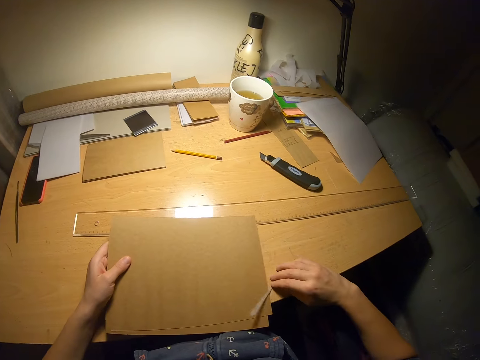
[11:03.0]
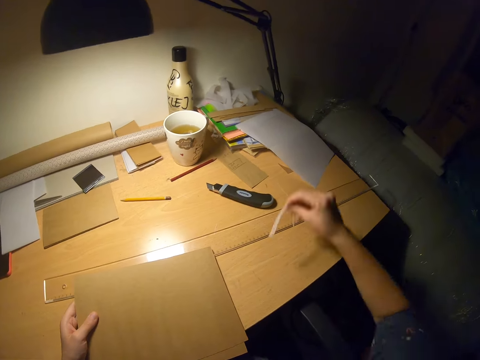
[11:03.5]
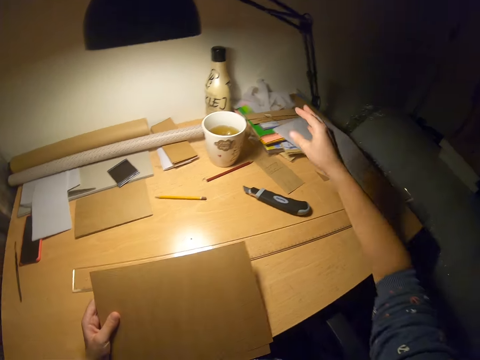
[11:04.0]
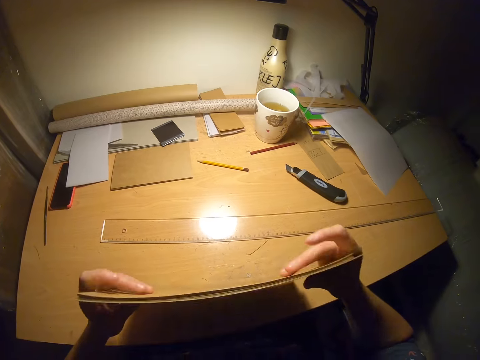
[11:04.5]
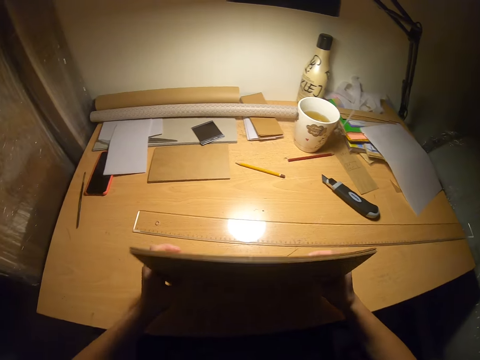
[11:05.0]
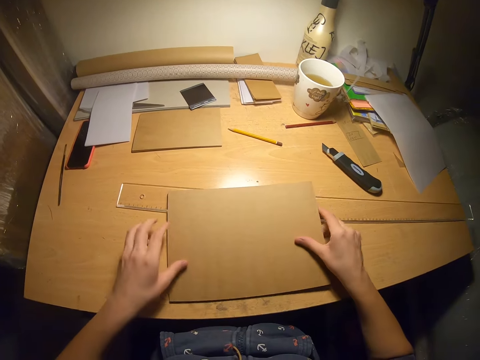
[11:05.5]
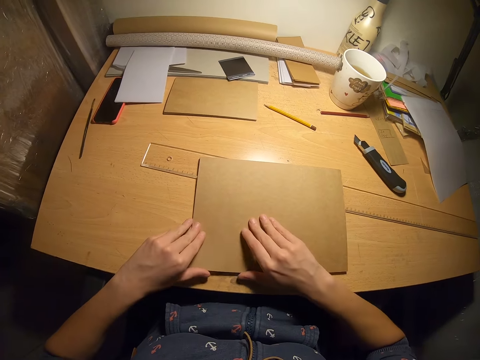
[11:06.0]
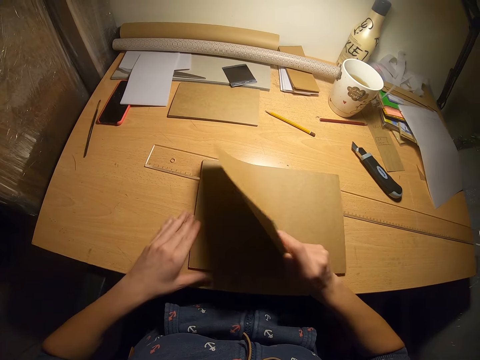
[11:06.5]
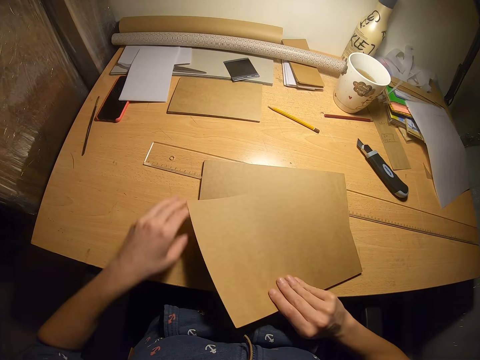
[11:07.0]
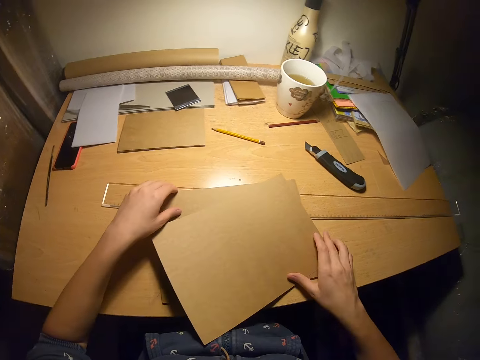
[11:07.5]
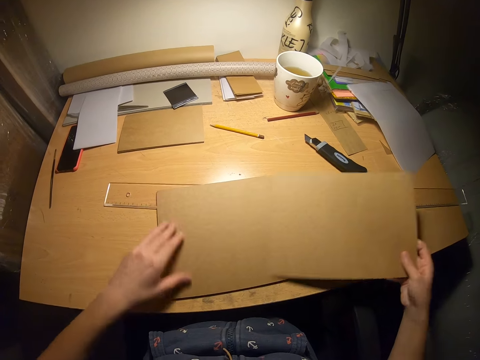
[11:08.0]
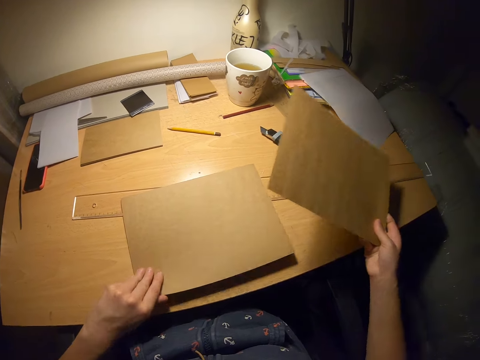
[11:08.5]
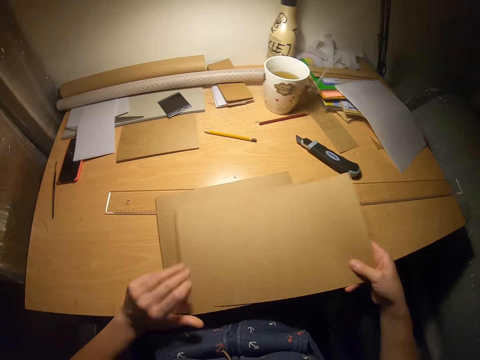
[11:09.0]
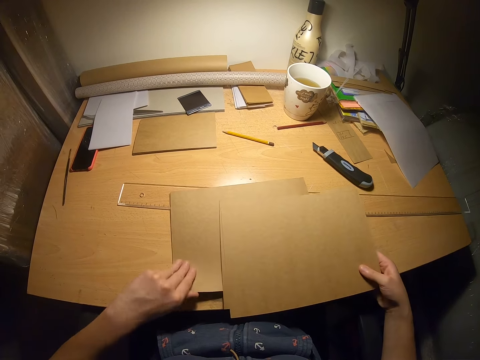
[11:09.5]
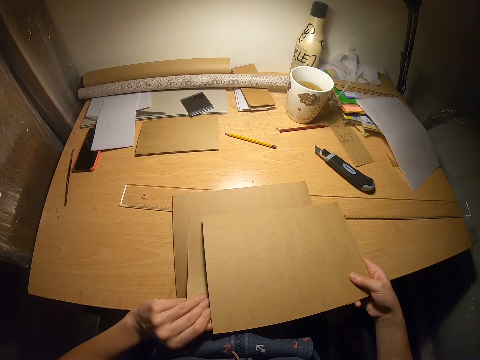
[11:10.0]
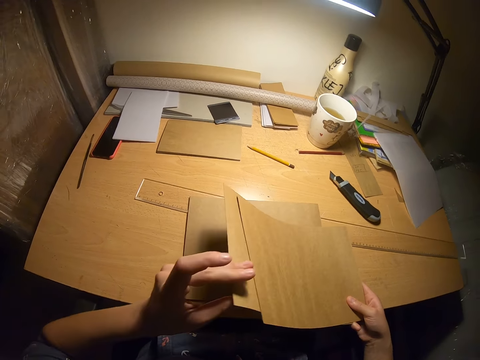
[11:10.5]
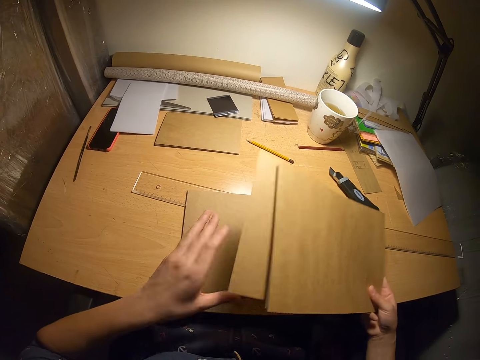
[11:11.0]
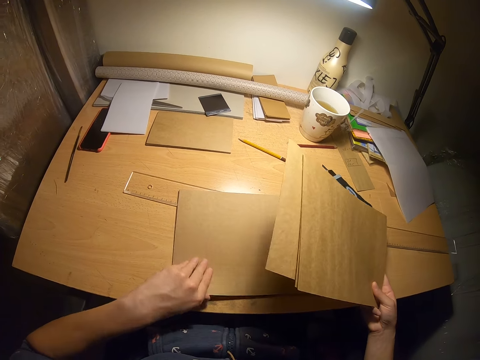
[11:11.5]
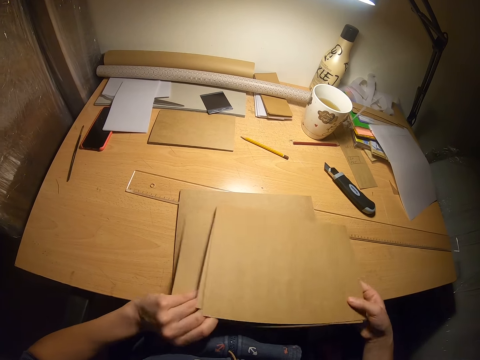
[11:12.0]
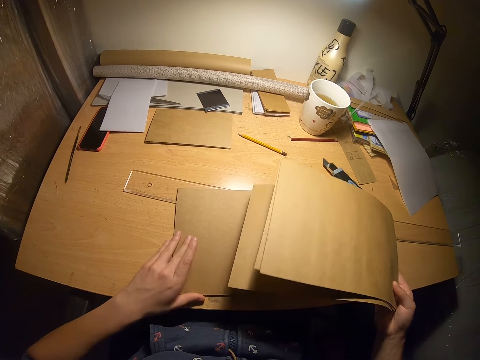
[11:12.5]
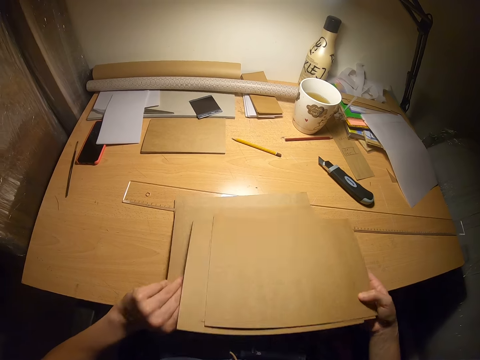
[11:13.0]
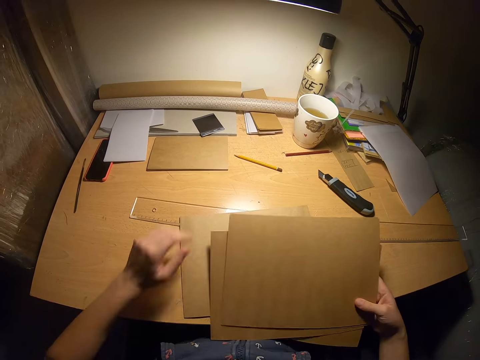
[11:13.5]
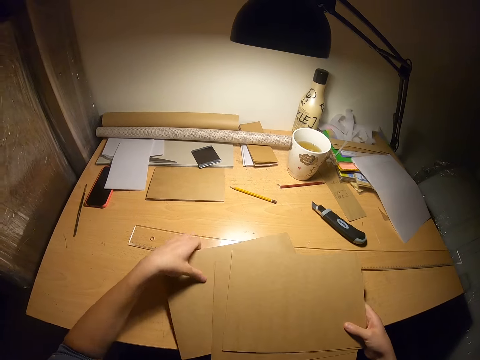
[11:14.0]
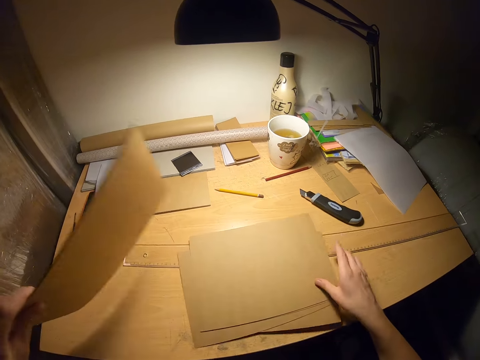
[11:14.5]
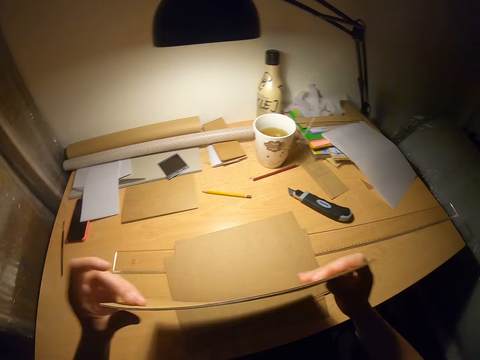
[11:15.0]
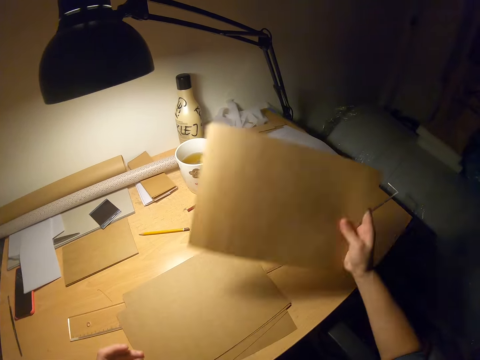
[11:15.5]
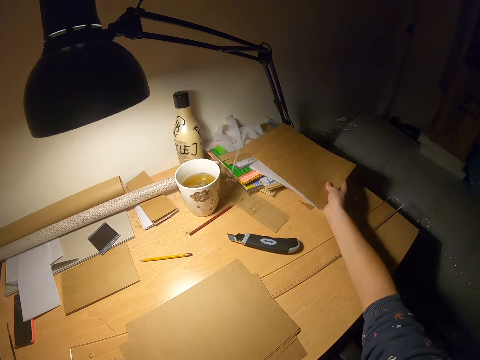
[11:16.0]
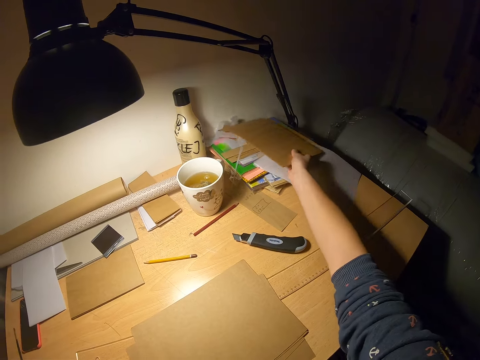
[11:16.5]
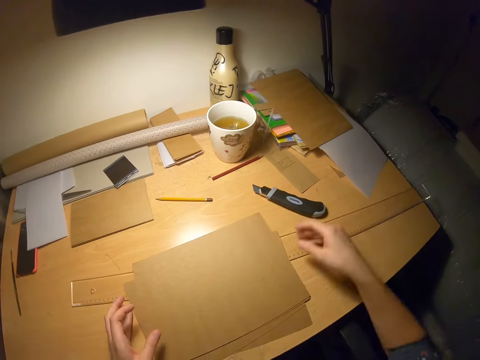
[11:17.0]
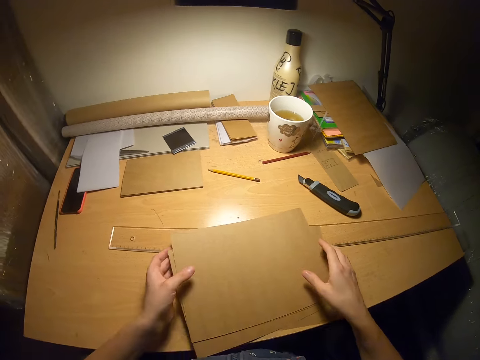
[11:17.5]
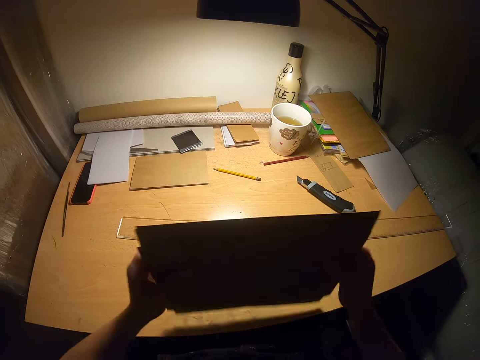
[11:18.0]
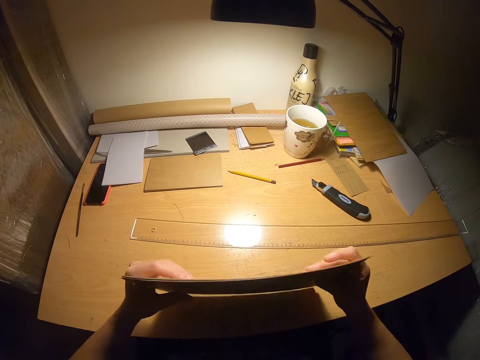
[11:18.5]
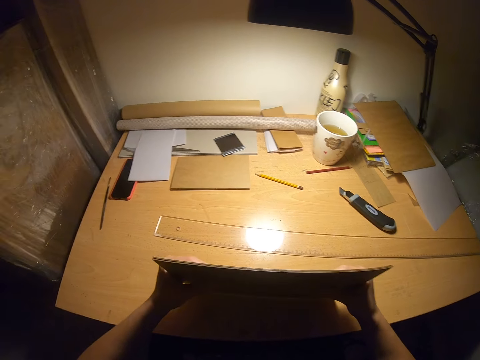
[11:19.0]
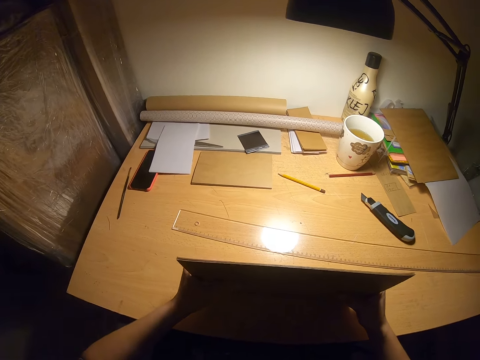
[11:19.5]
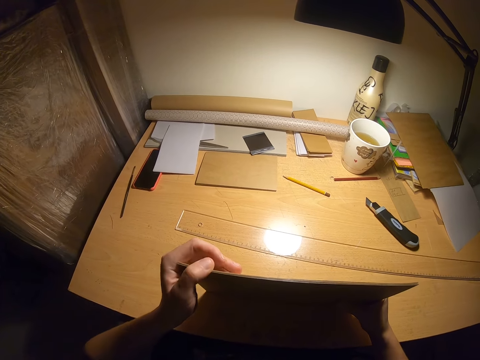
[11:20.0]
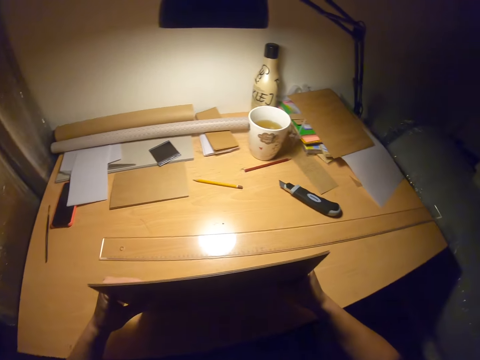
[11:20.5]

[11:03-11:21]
The camera wearer arranges the cardboard with both hands. They count the cardboard. They pick up the cardboard from the table. They drop the cardboard on the table. They arrange the cardboard with both hands.

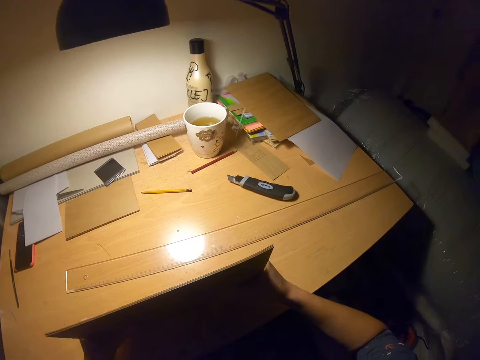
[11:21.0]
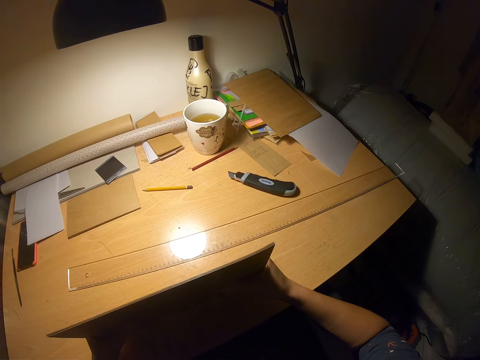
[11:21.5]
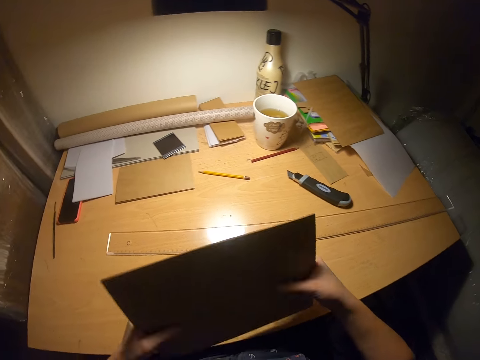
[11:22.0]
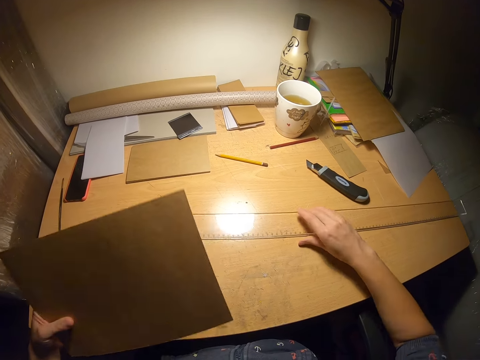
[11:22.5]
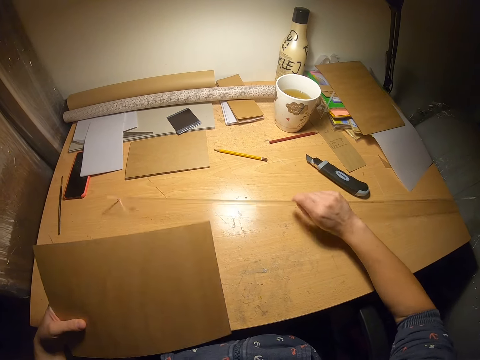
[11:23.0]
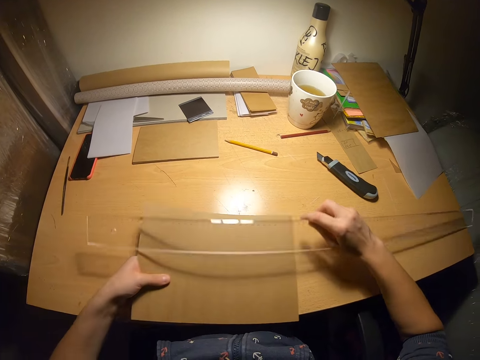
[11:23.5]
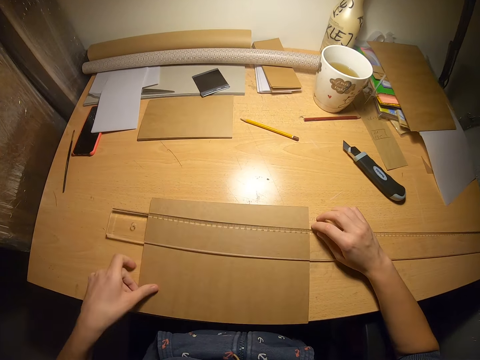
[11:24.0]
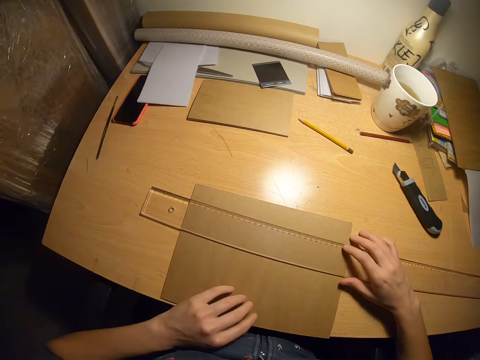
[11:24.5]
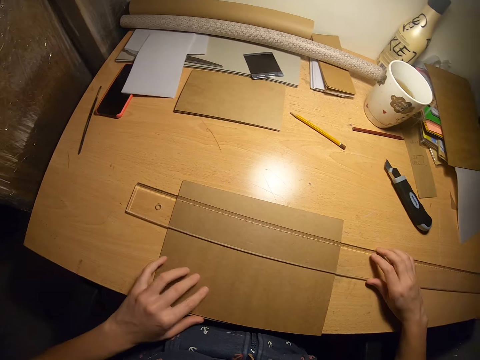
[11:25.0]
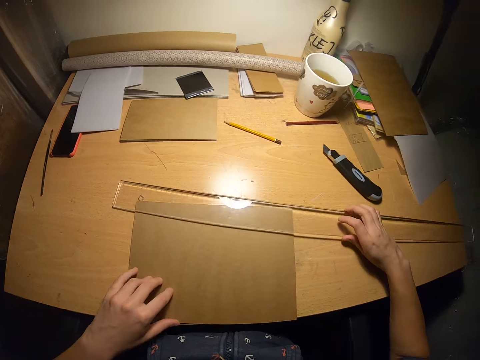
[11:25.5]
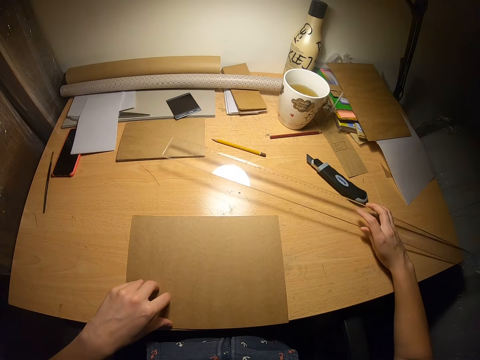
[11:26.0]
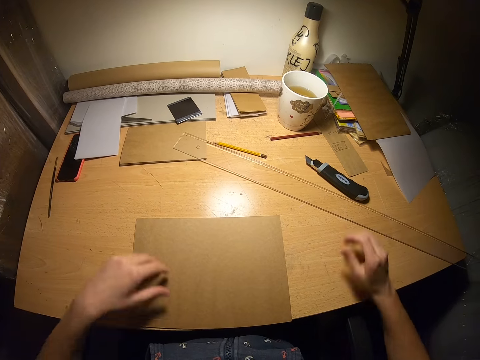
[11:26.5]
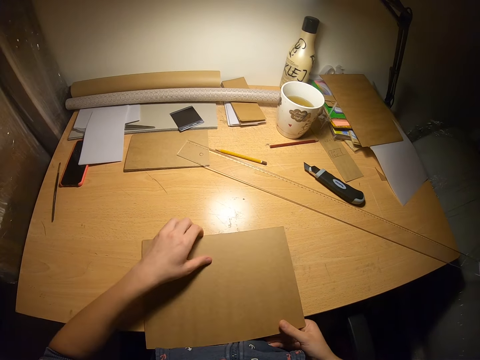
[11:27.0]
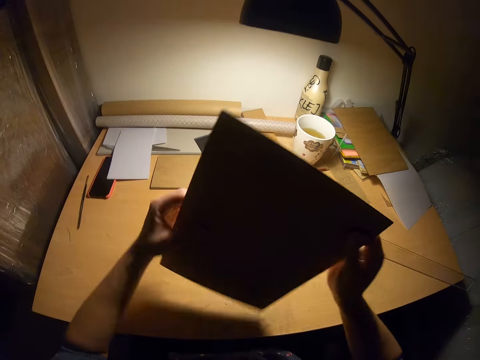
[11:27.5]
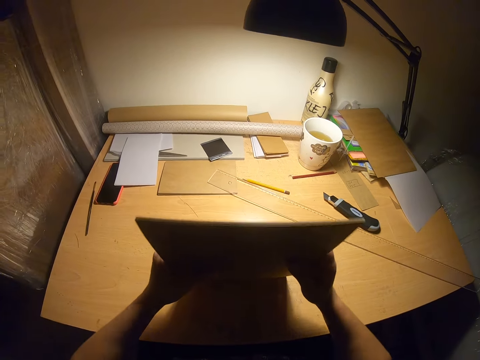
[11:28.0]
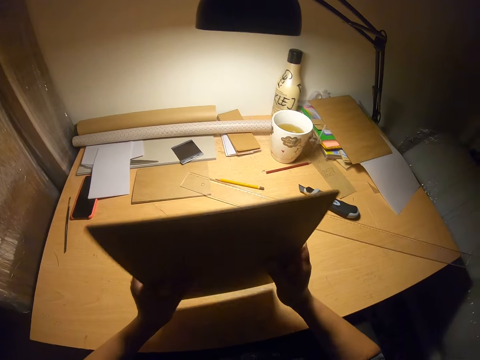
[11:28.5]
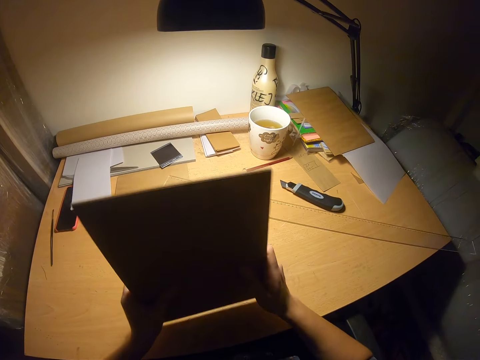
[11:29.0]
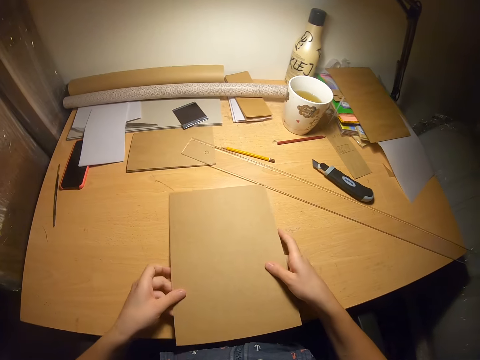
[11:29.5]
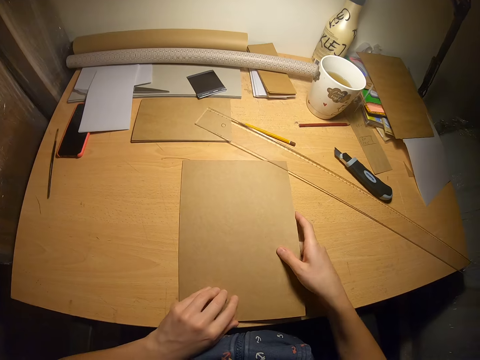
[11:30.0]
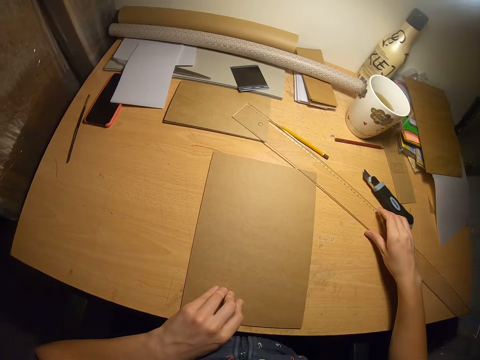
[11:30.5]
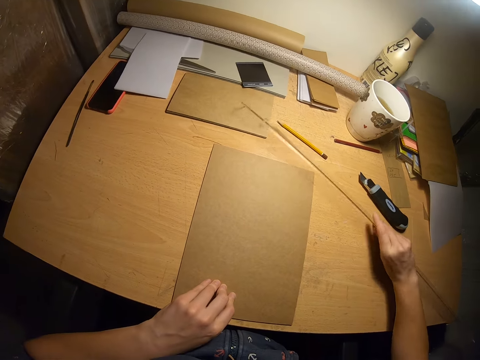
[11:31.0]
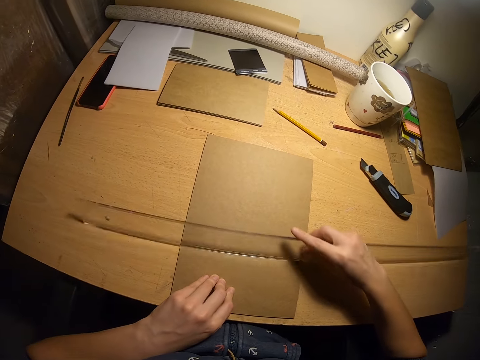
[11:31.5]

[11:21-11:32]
The camera wearer picks a ruler from the table. They place the ruler on the cardboard. They measure the papers with the ruler. They adjust the ruler on the table. They arrange the cardboard with both hands. They pick the ruler from the table.
